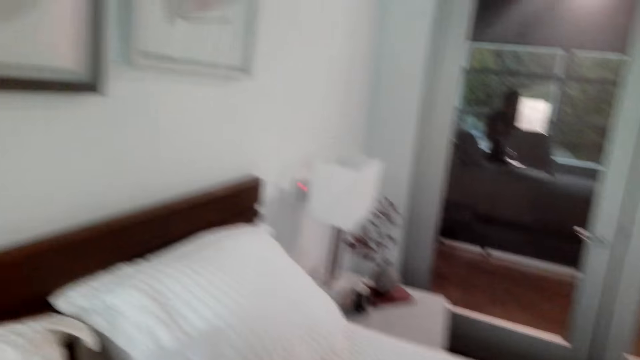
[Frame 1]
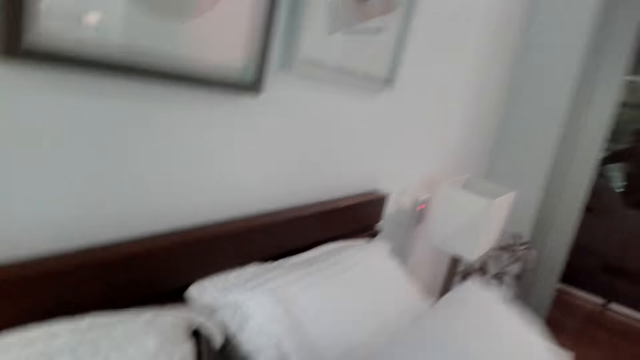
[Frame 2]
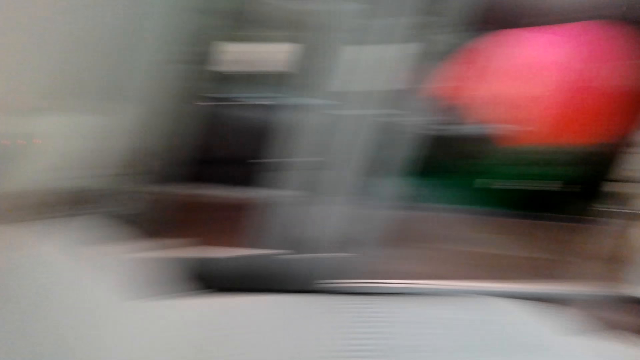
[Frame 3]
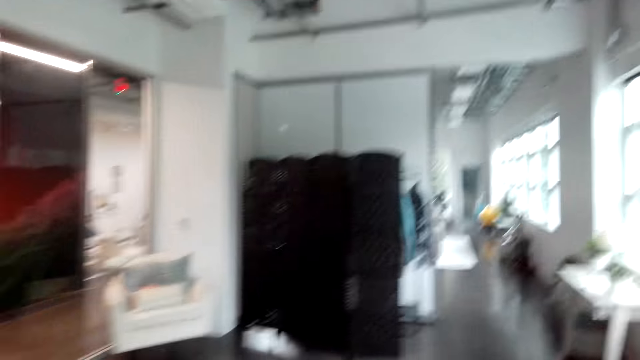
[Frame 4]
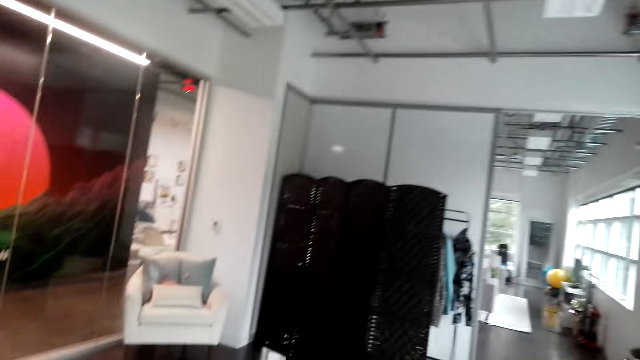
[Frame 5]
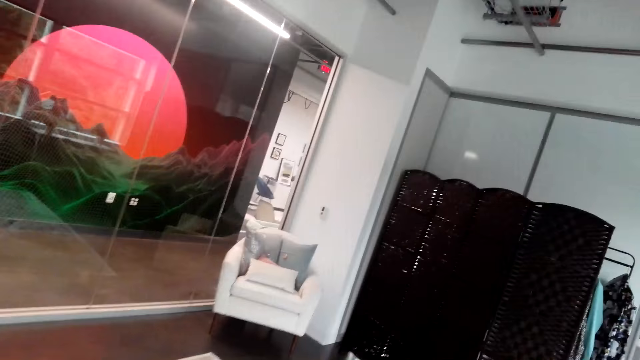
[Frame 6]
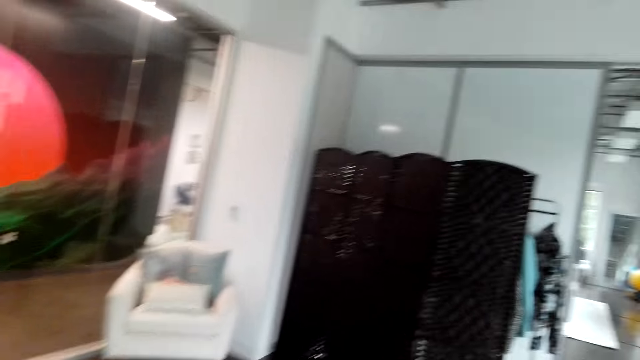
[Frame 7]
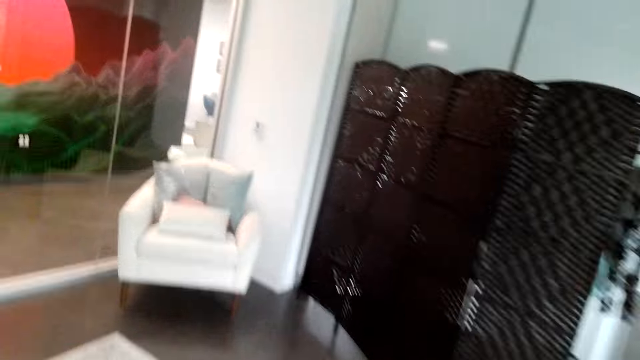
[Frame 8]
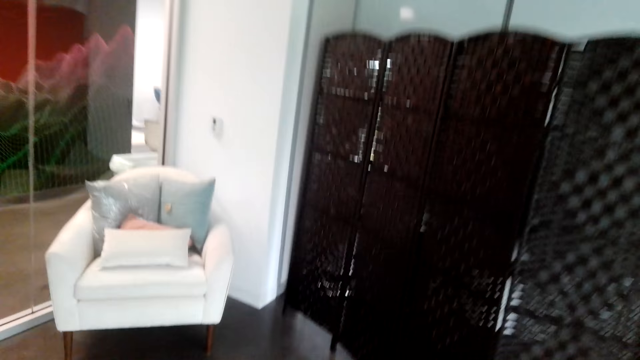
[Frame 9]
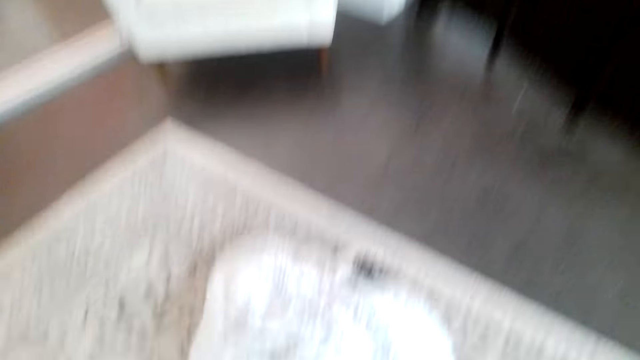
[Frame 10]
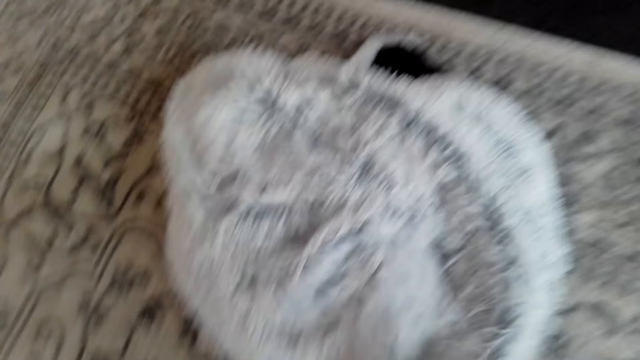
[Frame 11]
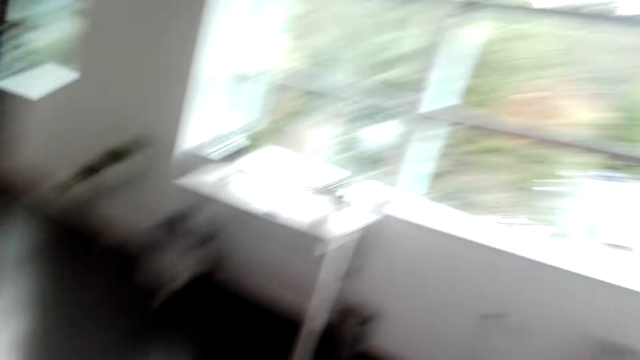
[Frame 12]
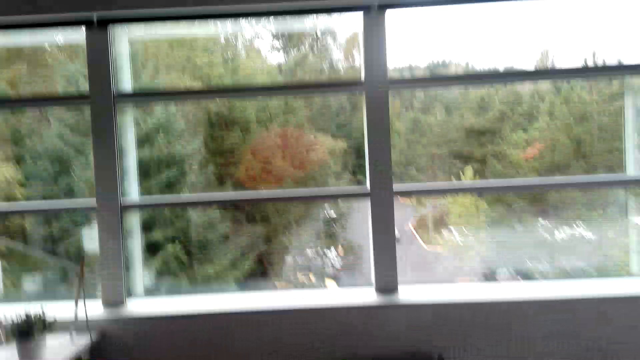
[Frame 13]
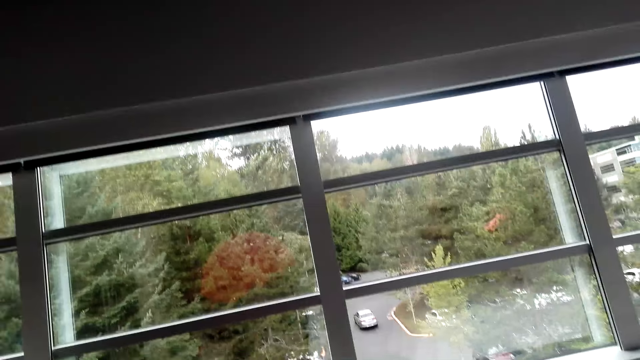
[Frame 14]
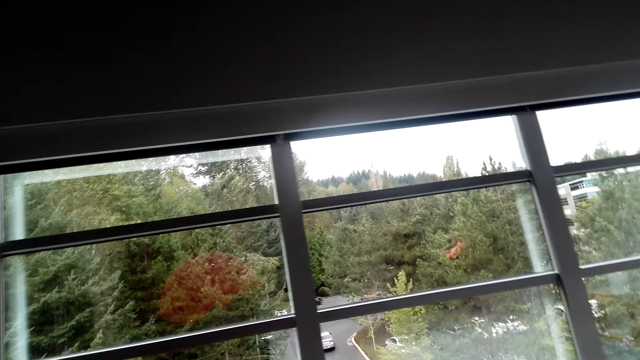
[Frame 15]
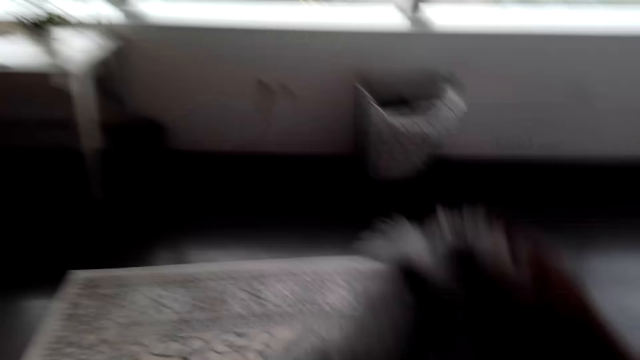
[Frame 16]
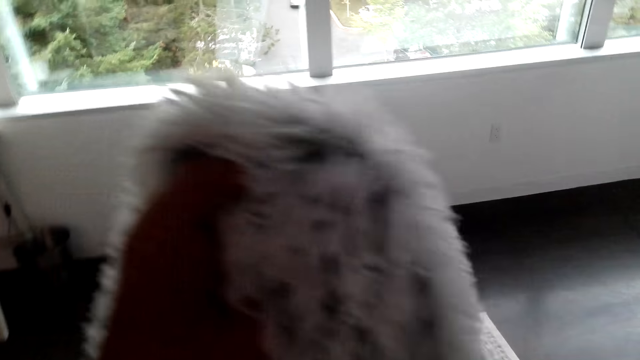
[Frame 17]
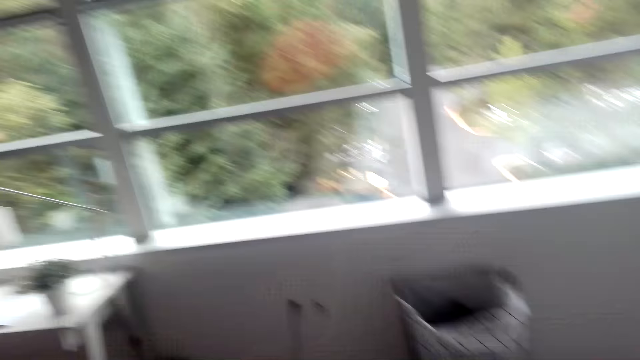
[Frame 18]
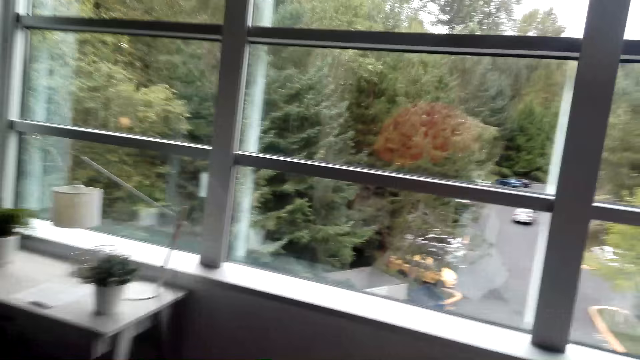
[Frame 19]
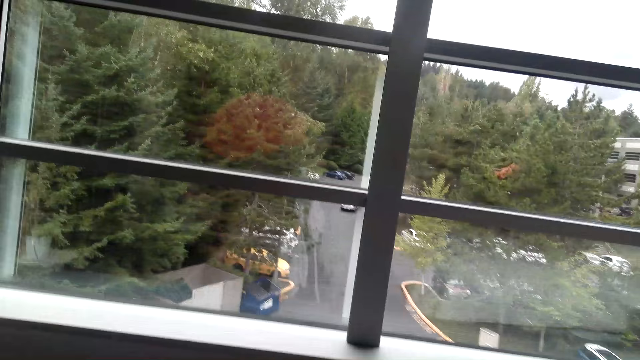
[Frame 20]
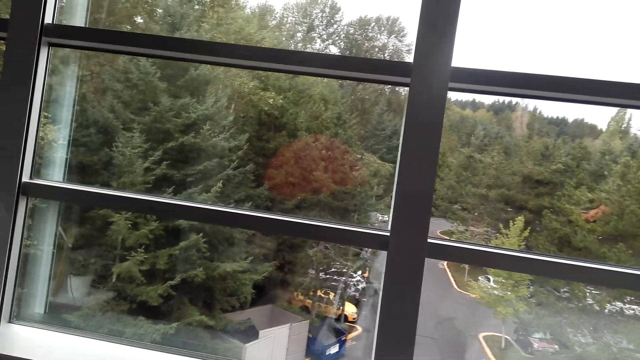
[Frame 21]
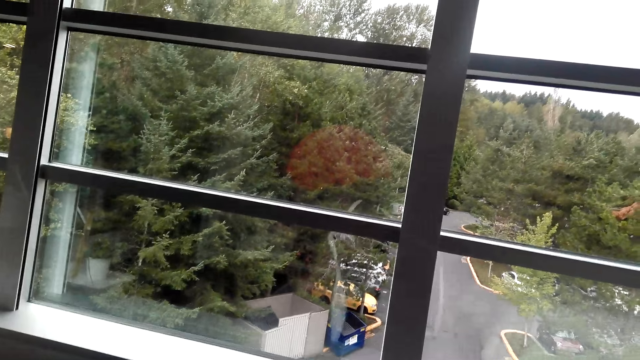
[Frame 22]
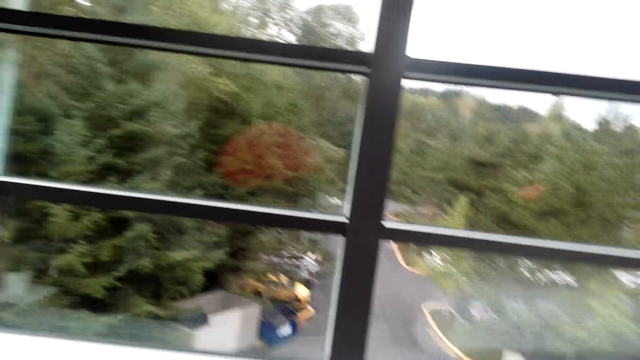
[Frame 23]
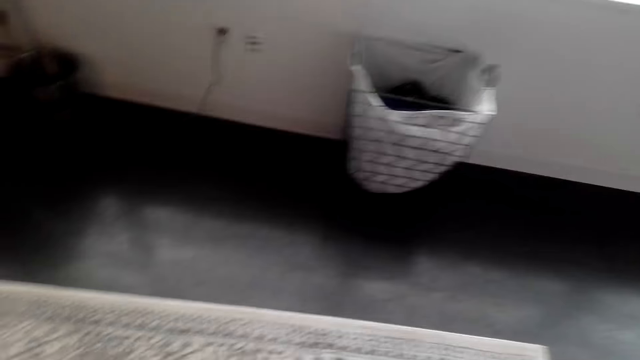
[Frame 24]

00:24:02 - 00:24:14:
The camera wearer places the pillow on the bed. They move around. They pick up the bed cover or blanket. They move around. They spread the blanket. They look around.

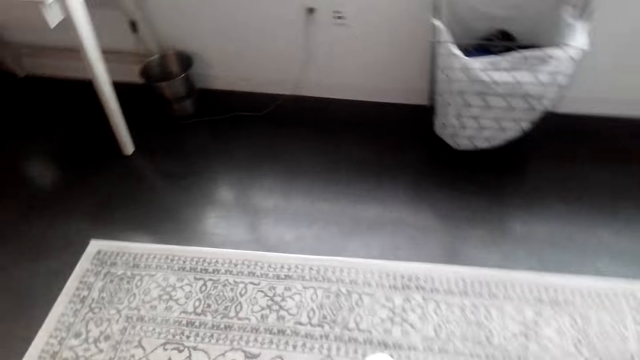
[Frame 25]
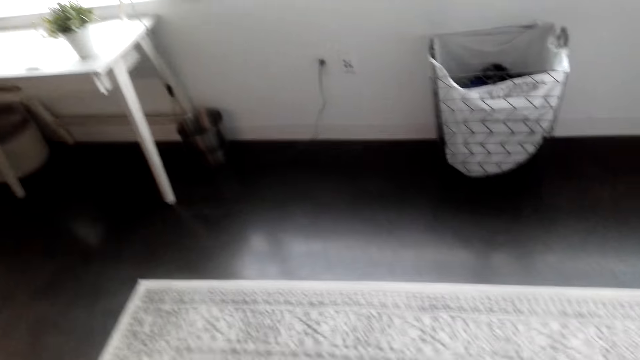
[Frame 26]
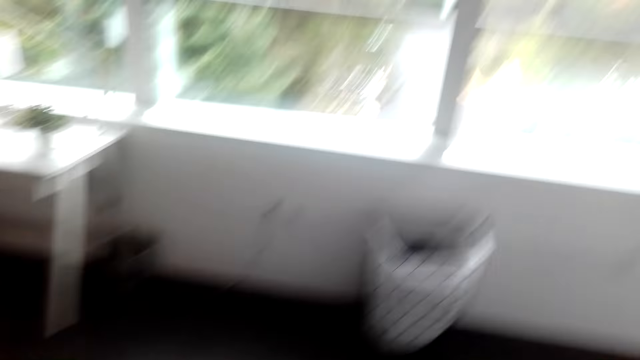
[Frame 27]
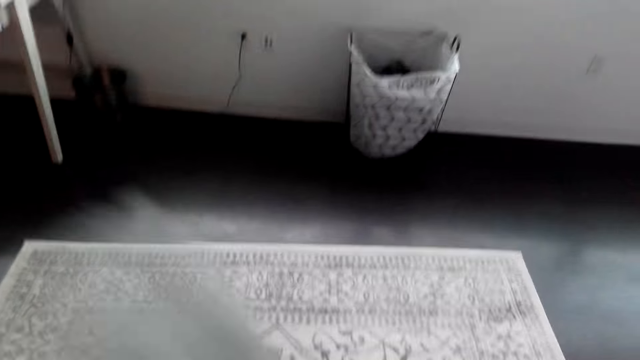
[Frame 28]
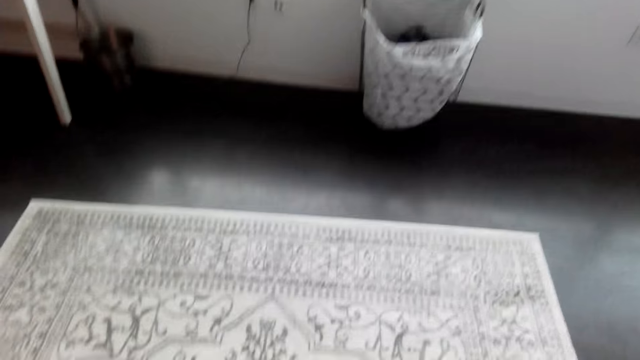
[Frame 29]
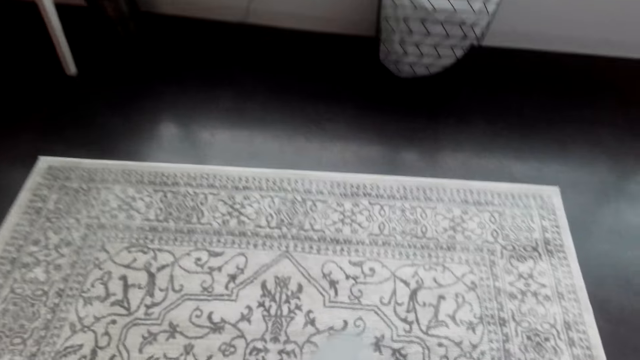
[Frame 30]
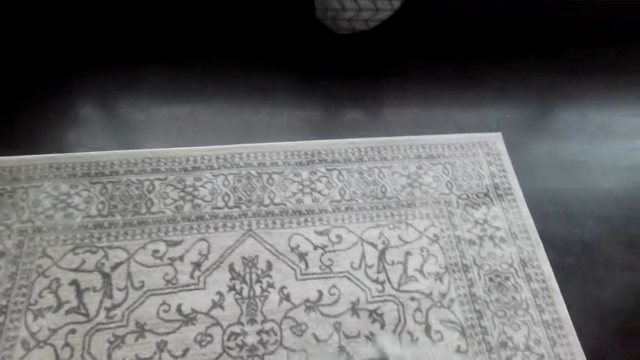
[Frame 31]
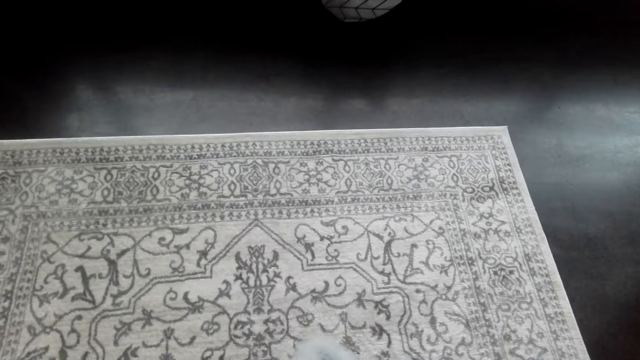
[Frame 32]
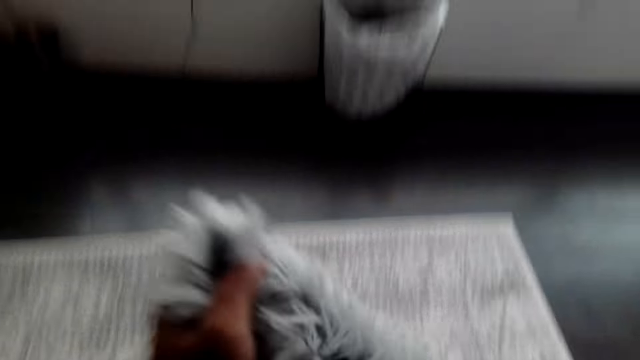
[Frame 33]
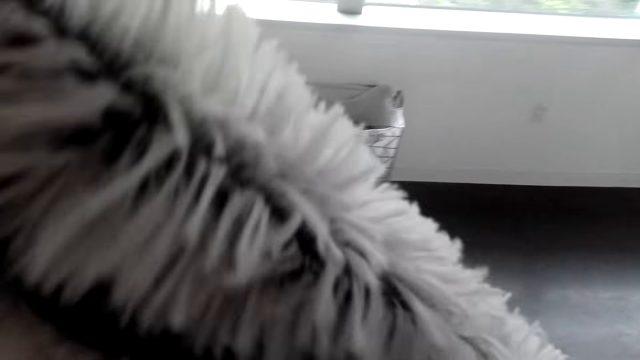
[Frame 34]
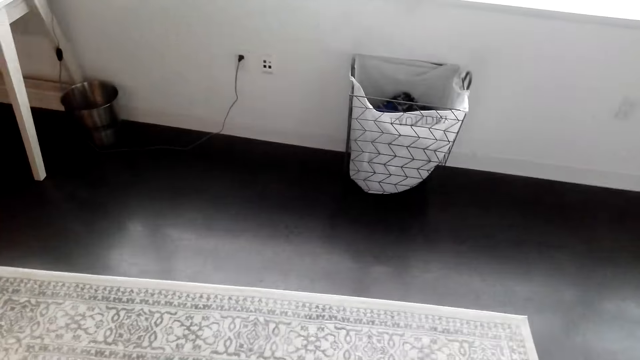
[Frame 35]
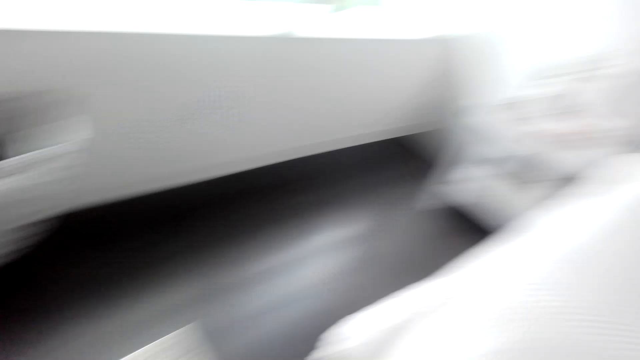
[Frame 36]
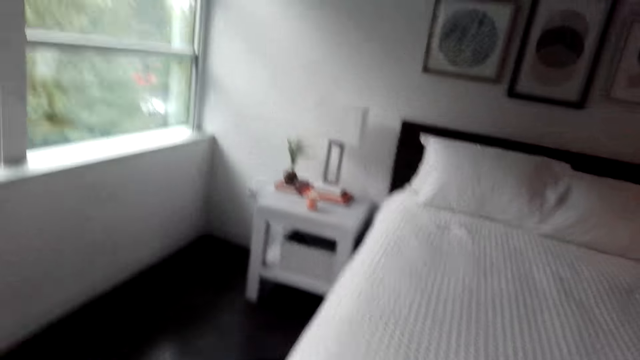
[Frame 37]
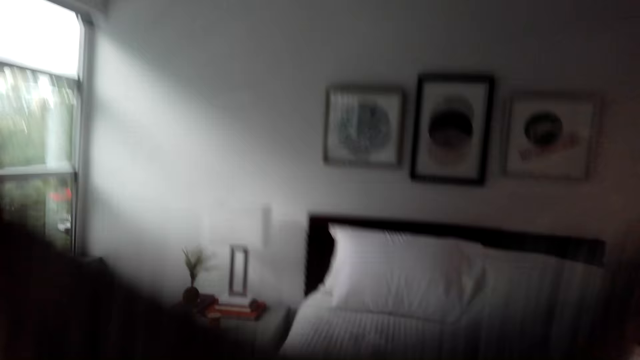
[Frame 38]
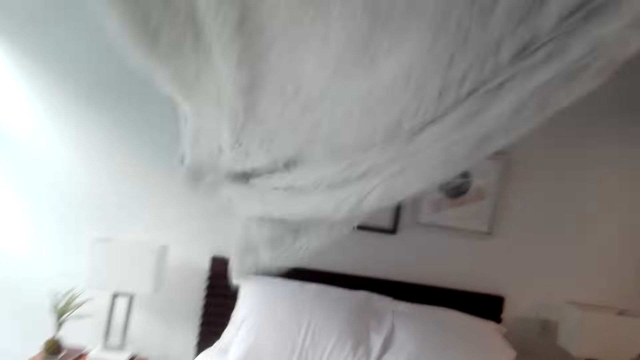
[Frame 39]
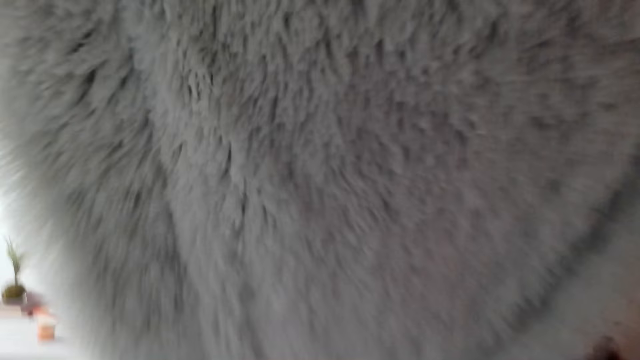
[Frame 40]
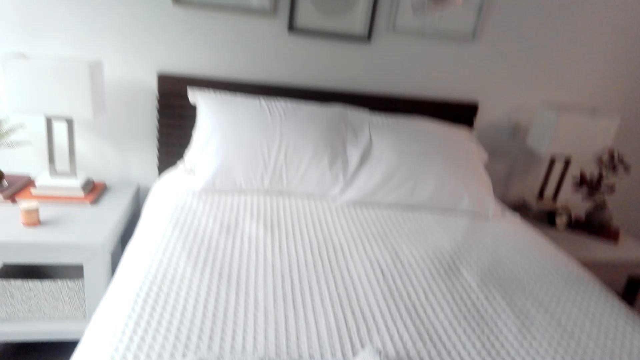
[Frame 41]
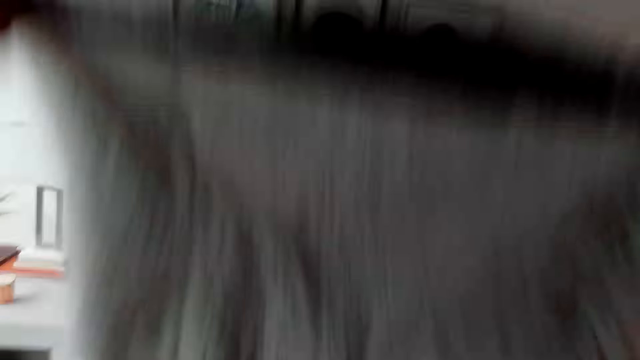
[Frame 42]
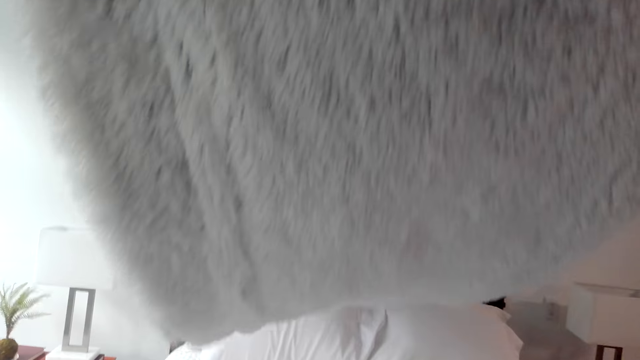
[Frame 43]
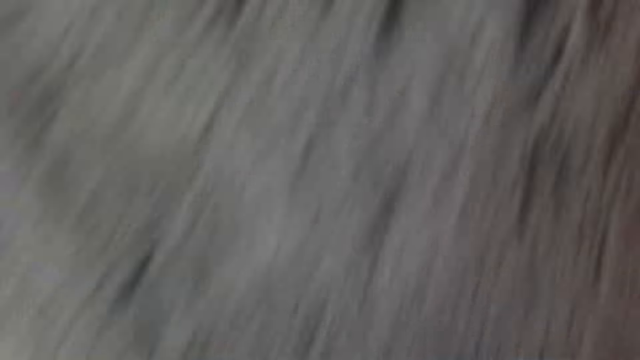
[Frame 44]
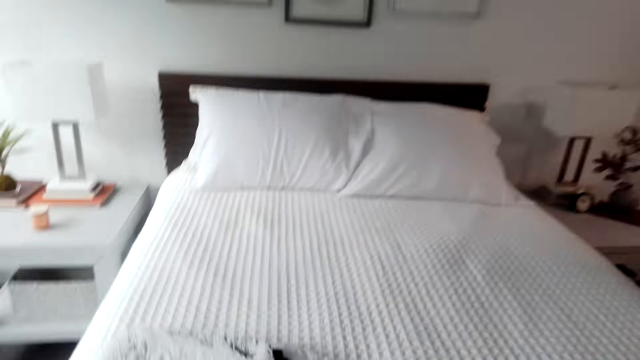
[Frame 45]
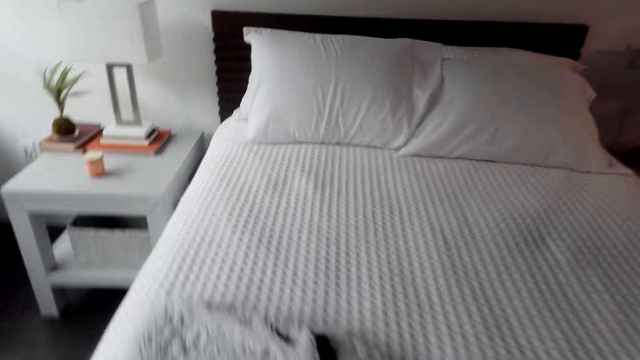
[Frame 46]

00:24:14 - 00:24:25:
The camera wearer spreads the blanket. They look around. They spread the blanket. They lay the bed cover on the bed.
